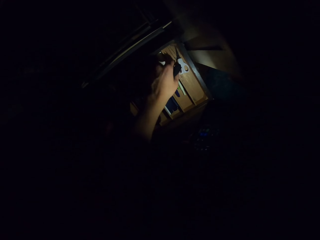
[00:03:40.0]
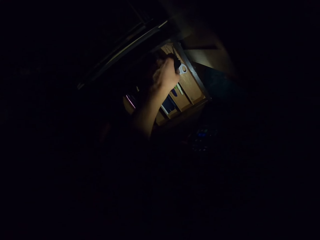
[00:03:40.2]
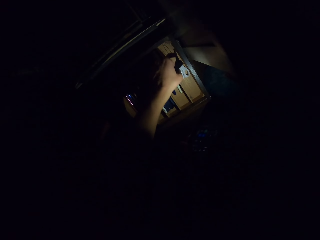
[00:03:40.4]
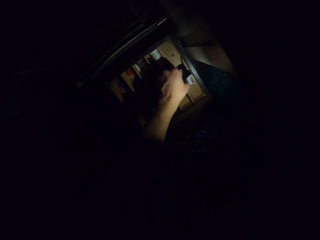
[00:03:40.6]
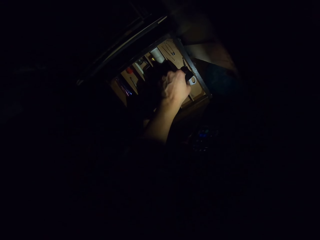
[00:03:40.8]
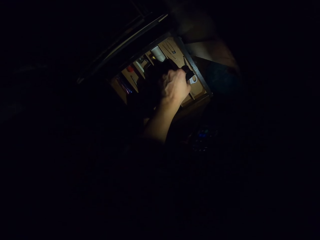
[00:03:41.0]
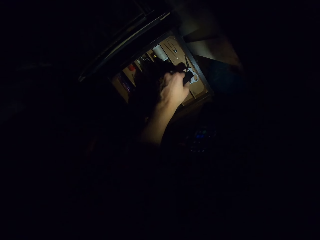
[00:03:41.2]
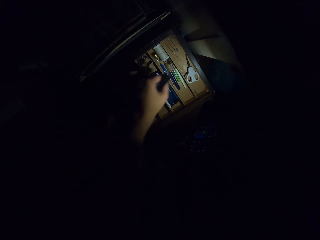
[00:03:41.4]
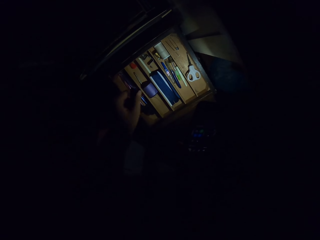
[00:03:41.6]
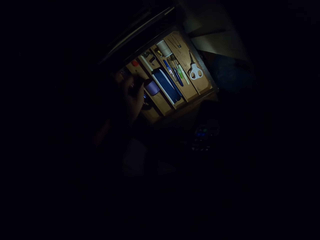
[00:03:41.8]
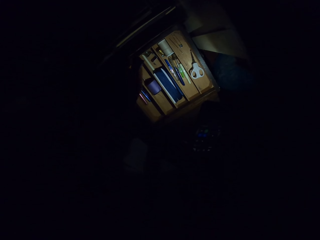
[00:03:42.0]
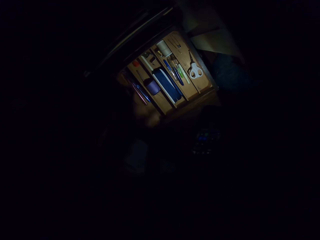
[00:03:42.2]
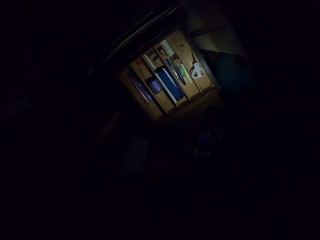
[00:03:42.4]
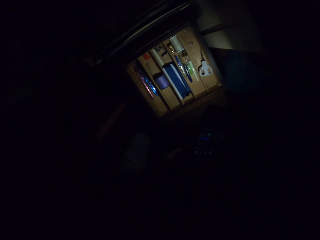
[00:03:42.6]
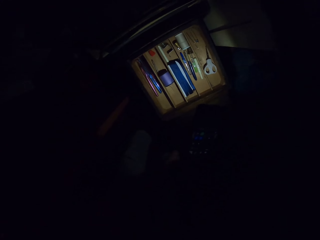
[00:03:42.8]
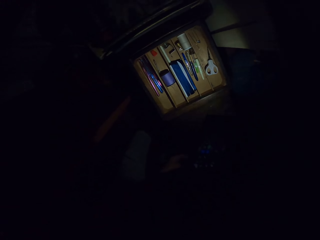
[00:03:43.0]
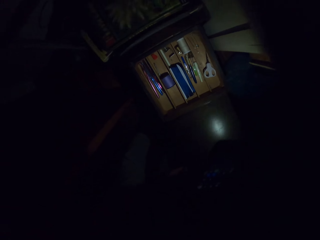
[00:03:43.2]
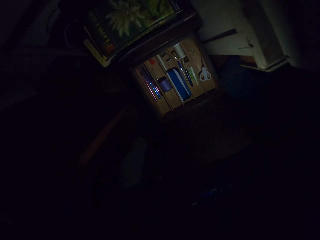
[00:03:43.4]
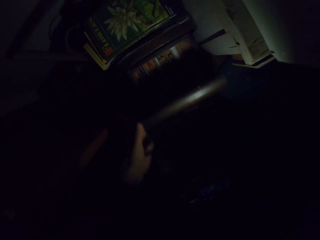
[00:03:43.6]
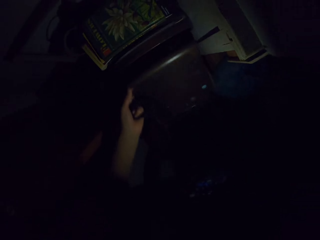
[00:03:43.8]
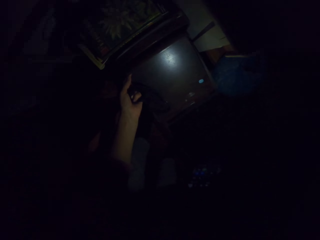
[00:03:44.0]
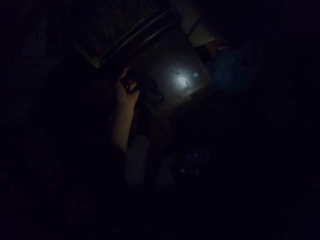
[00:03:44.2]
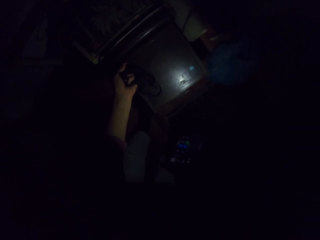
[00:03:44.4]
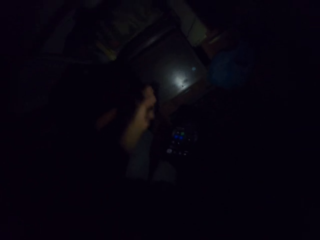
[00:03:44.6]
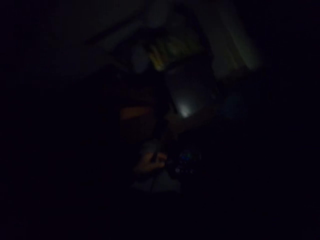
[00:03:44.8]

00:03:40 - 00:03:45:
The camera wearer moves the scissors.

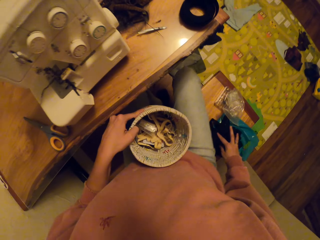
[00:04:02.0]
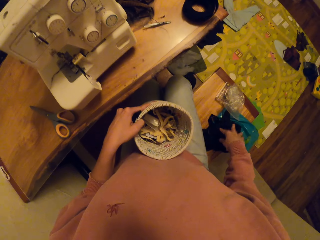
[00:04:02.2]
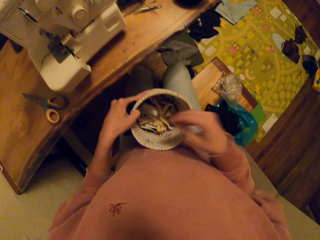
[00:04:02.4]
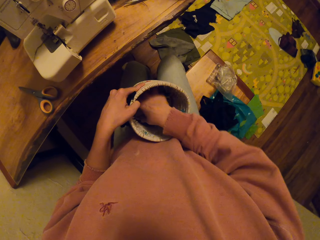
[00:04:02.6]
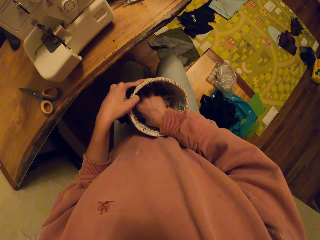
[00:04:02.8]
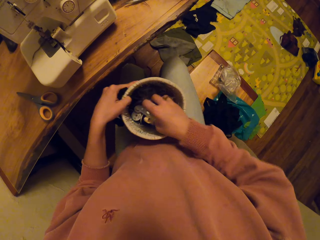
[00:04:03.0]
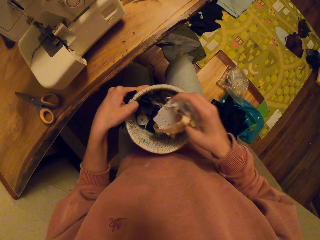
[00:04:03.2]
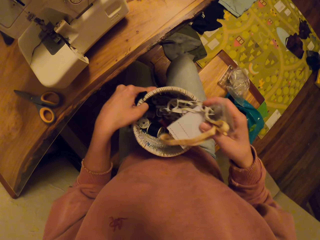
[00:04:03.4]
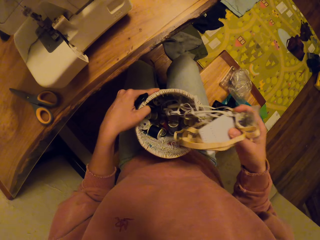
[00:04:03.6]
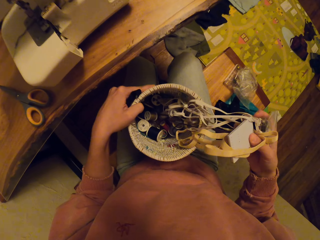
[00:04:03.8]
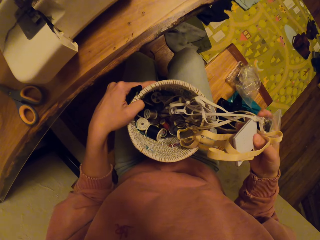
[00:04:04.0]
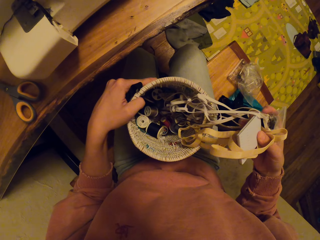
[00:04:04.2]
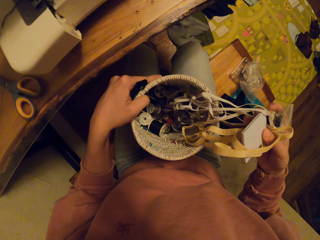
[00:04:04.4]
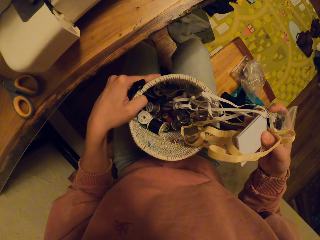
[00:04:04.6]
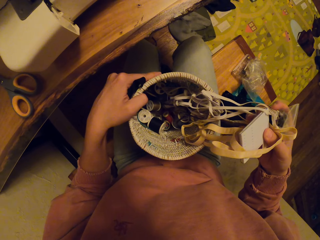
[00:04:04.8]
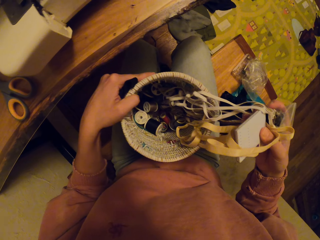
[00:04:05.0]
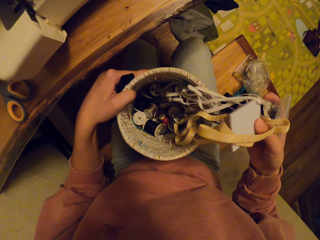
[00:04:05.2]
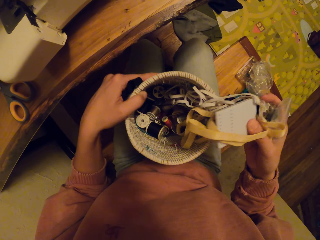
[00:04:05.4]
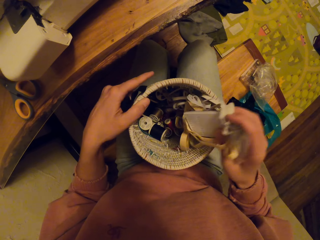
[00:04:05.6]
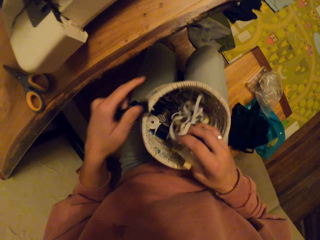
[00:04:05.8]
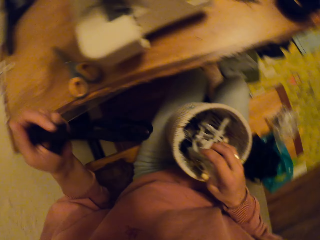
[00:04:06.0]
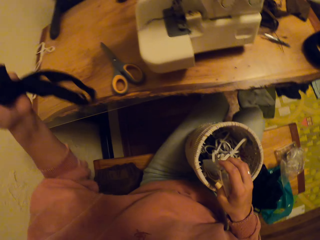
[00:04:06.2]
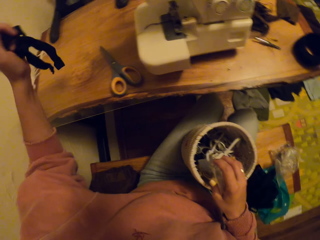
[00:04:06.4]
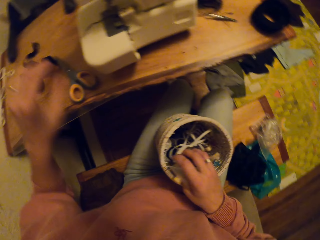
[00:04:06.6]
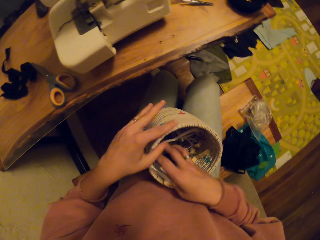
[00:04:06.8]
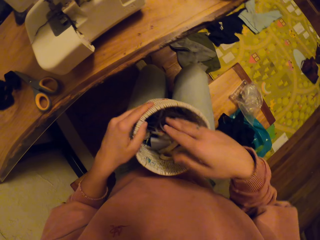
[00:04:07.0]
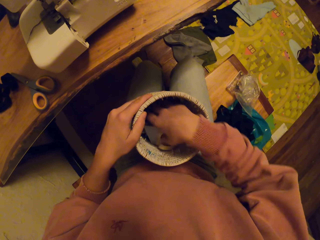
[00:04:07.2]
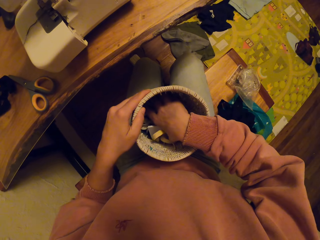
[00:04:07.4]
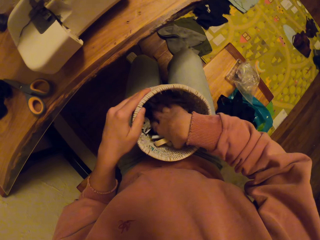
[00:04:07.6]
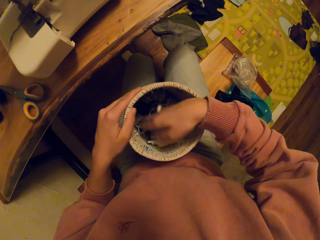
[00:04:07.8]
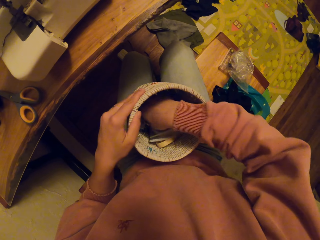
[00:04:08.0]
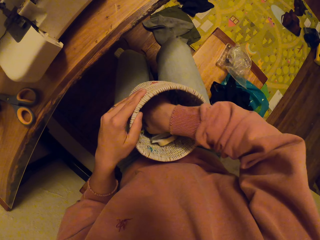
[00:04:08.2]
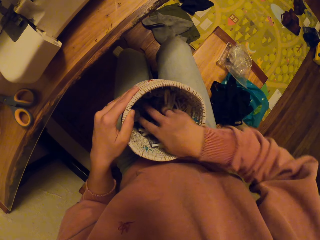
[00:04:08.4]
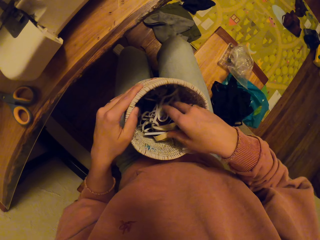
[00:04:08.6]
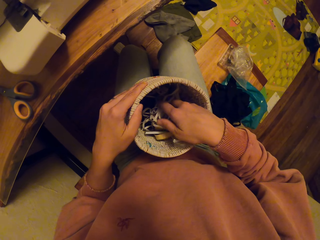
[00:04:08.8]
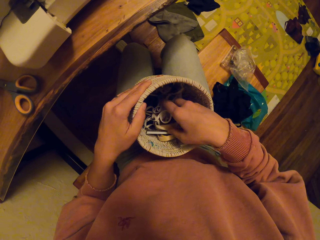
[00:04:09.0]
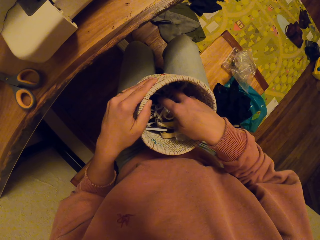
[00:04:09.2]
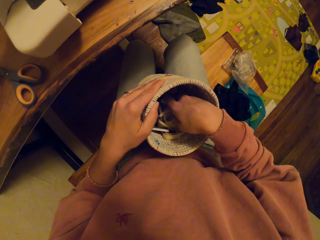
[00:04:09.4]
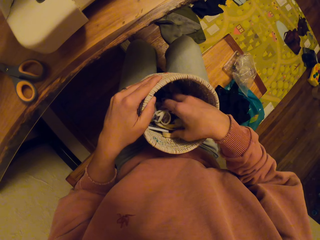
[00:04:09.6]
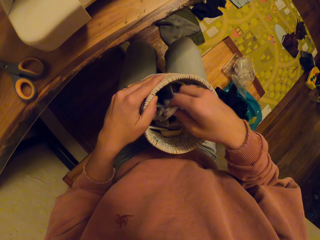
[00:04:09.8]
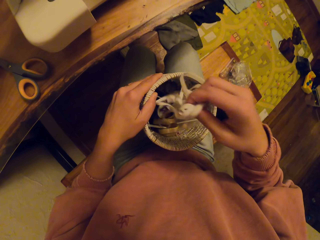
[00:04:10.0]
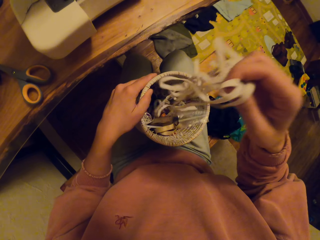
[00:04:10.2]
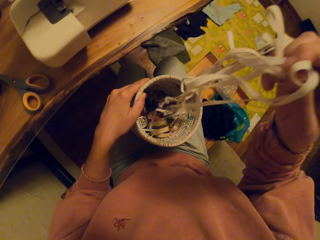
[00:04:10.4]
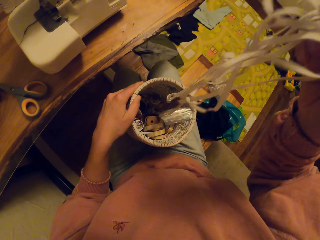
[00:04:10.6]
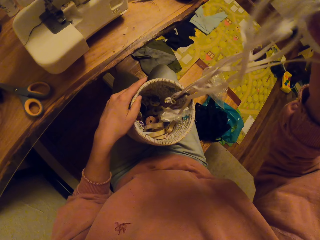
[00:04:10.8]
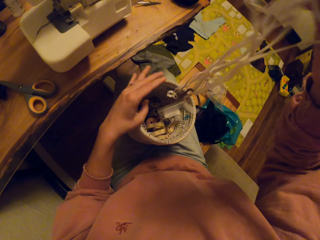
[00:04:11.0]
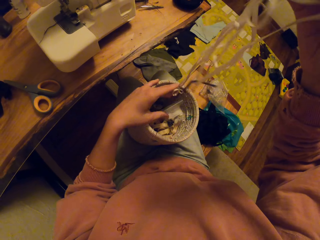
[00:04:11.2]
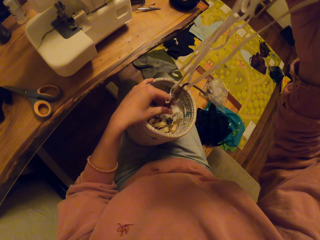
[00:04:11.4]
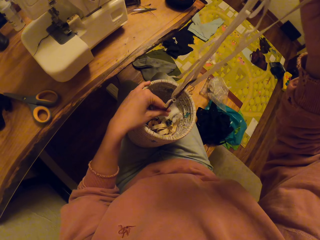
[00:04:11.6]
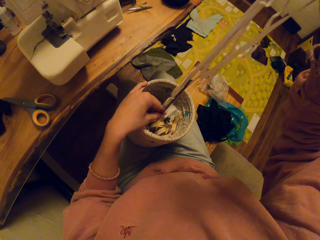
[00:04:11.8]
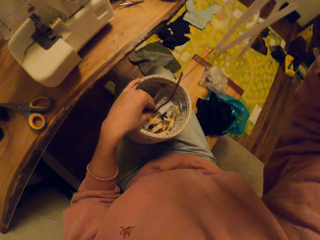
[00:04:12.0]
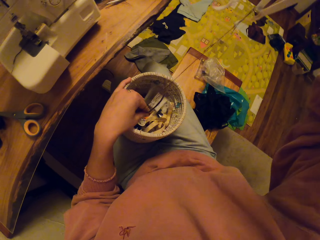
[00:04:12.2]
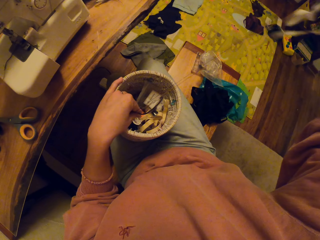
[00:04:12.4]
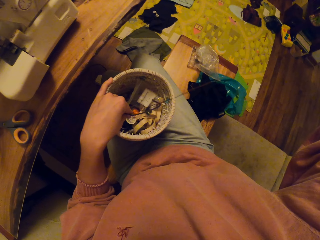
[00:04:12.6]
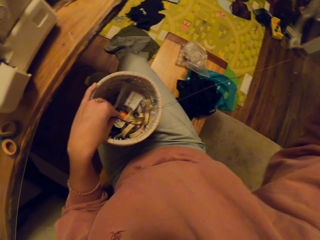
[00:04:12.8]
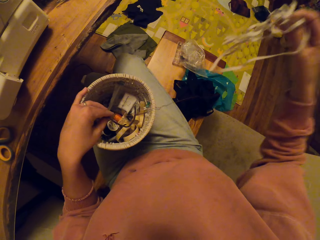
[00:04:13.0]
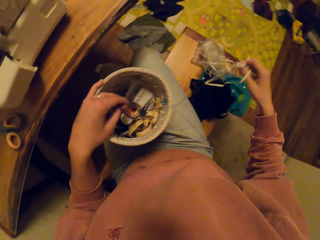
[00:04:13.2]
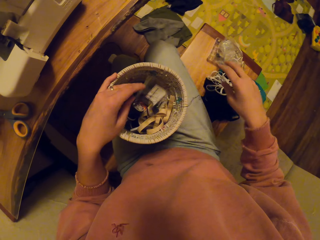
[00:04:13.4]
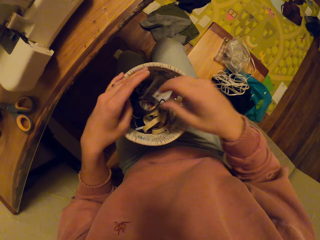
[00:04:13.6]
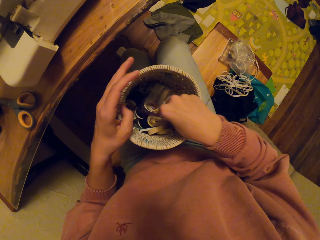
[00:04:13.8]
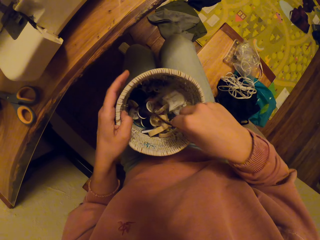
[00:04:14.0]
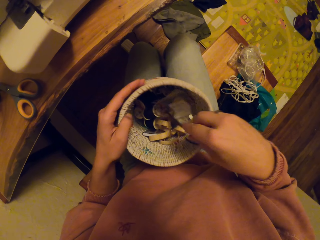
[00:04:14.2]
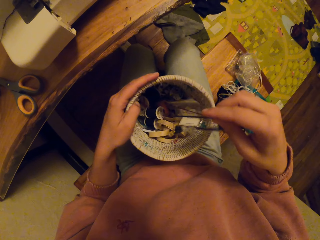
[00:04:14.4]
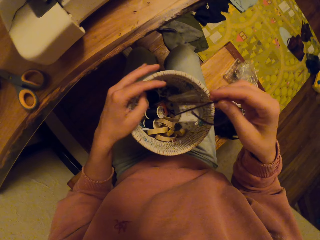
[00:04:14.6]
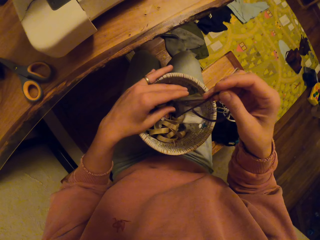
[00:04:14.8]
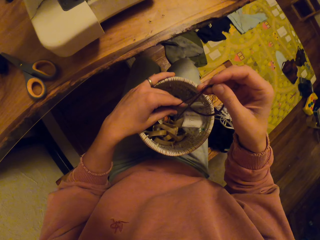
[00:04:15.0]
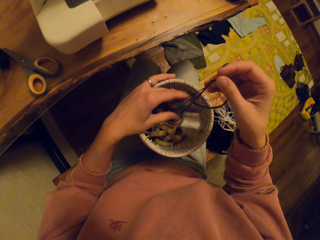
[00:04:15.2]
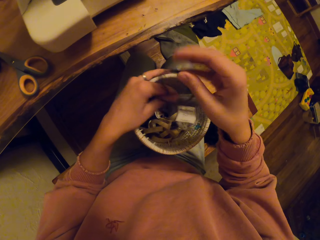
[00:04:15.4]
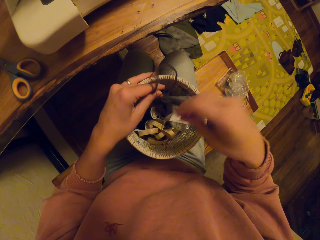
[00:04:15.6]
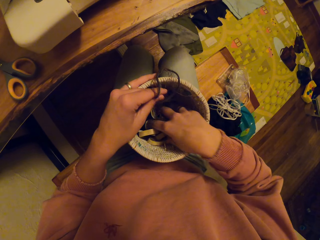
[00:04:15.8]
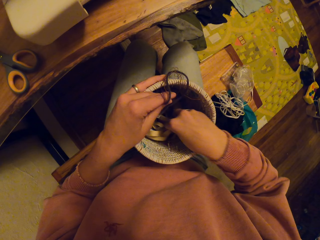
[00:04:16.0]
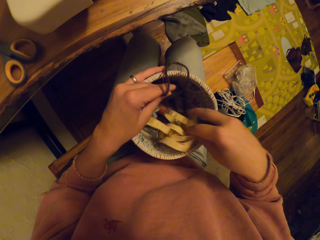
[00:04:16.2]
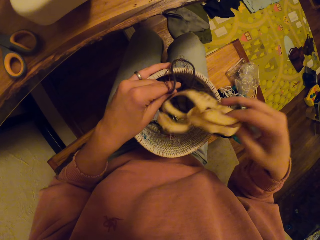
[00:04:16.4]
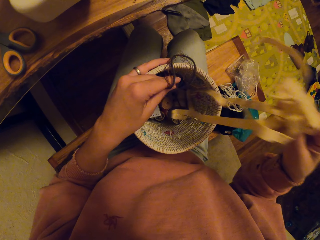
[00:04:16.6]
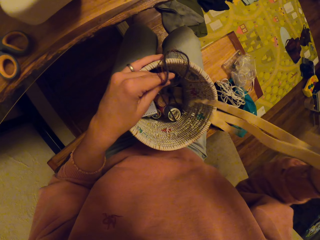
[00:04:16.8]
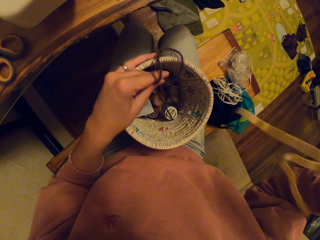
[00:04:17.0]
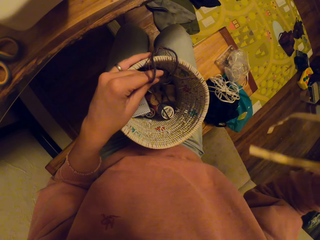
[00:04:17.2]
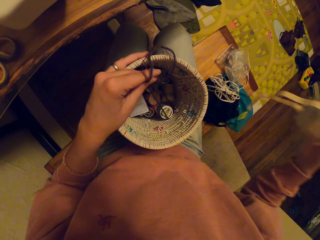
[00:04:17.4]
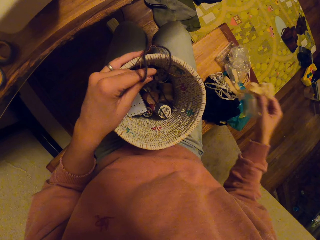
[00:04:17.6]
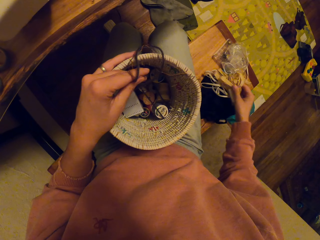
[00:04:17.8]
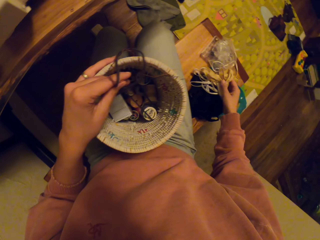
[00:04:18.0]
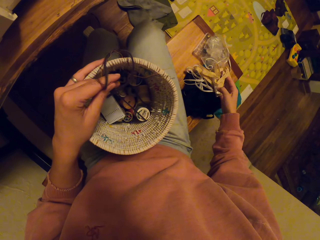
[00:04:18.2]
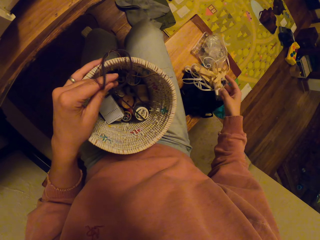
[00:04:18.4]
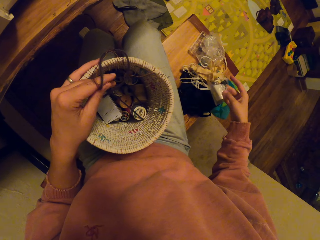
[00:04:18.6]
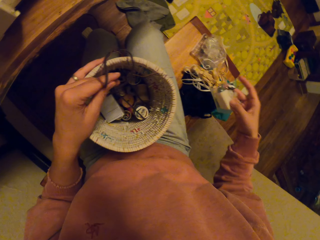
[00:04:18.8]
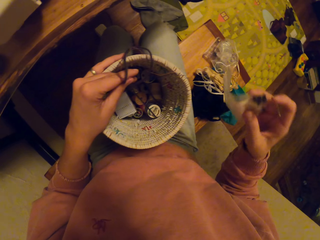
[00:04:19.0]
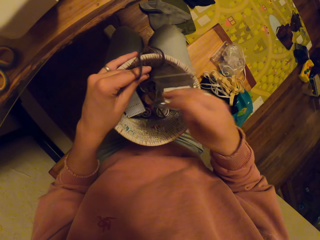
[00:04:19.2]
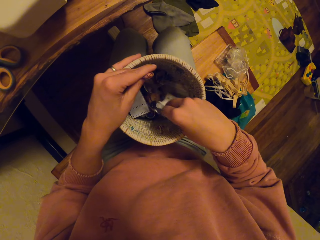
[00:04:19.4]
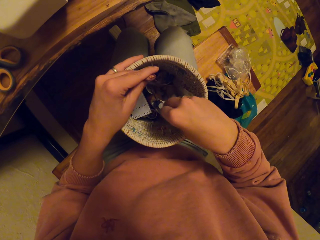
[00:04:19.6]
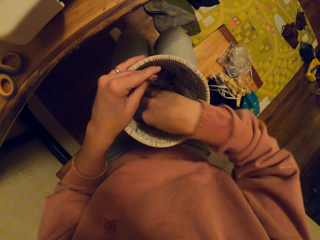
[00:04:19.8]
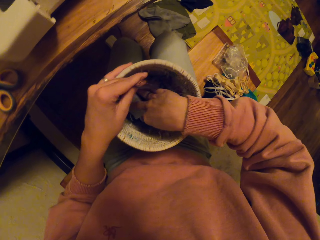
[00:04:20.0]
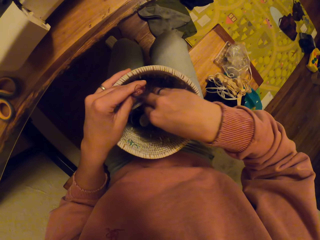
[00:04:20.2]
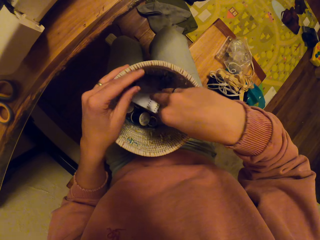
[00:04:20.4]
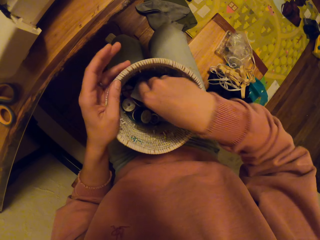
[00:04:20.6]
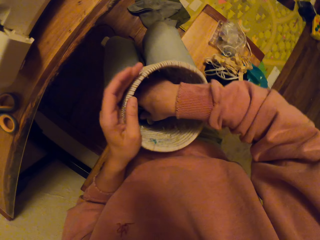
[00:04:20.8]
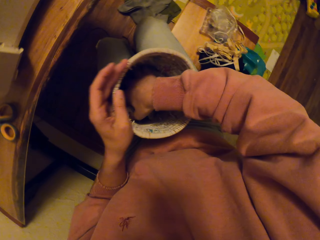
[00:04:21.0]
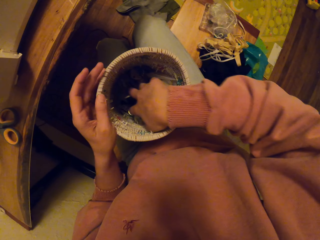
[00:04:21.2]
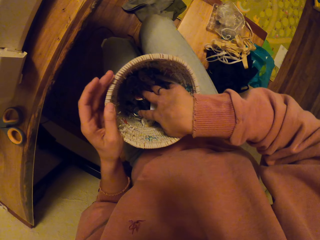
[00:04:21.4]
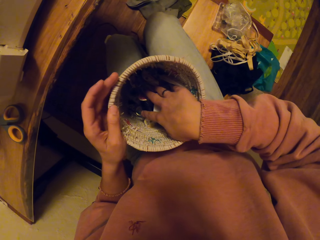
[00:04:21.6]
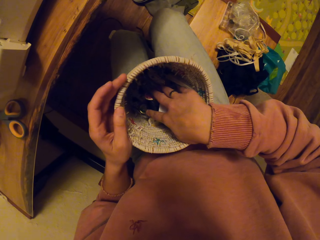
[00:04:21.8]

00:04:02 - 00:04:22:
The camera wearer places down the paper. They pick up something. They put down the cloth string. They pull out strings. They put down the string. They pick up a tape measure. They put down the tape measure. They put back something in the tin.
